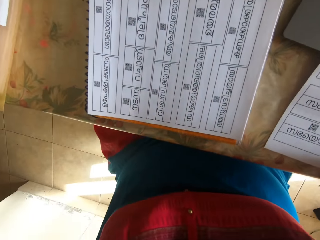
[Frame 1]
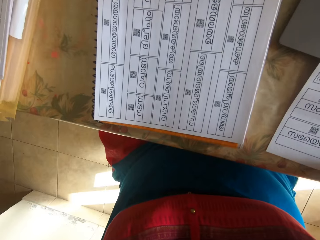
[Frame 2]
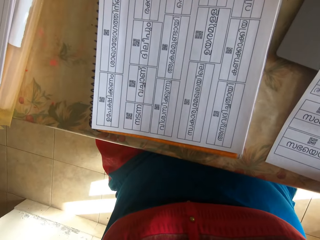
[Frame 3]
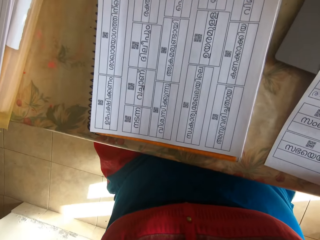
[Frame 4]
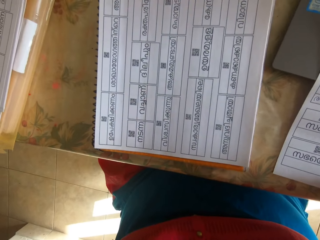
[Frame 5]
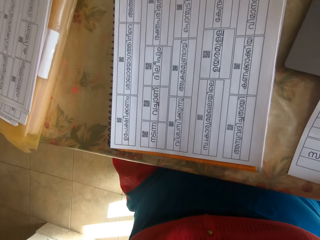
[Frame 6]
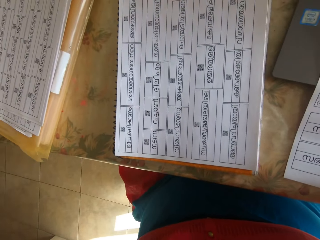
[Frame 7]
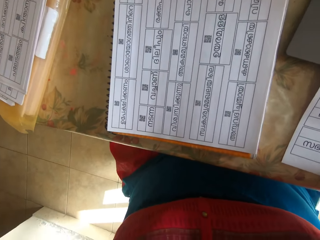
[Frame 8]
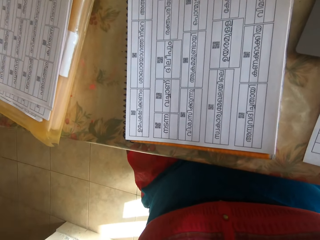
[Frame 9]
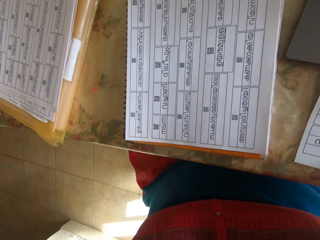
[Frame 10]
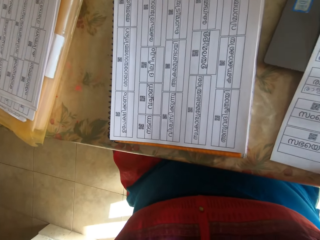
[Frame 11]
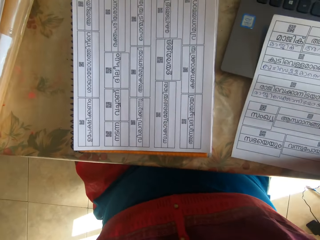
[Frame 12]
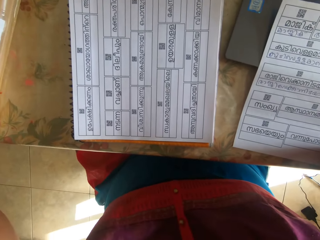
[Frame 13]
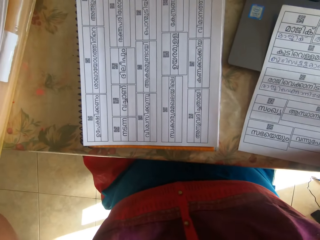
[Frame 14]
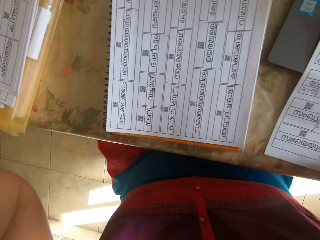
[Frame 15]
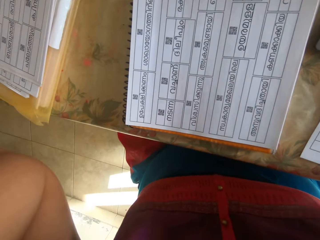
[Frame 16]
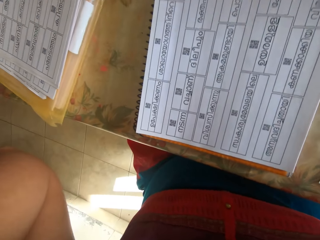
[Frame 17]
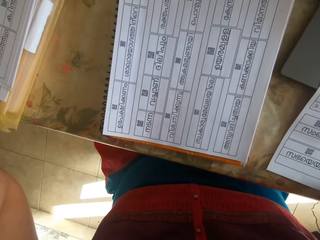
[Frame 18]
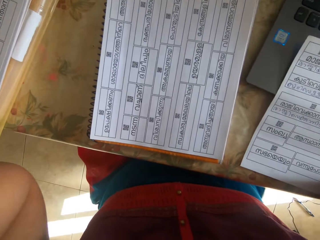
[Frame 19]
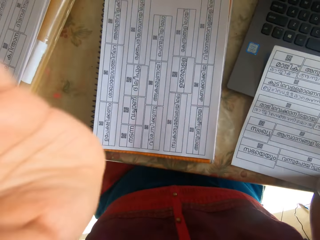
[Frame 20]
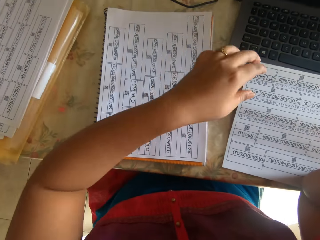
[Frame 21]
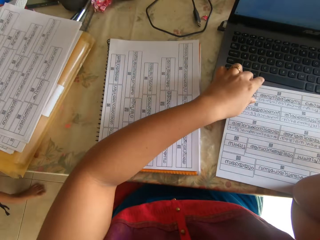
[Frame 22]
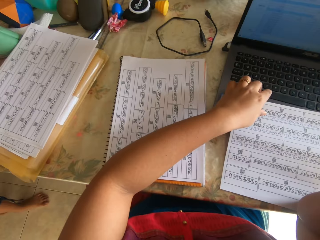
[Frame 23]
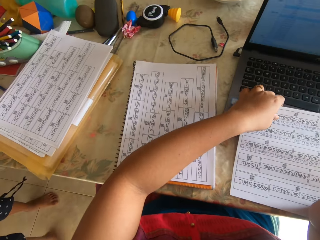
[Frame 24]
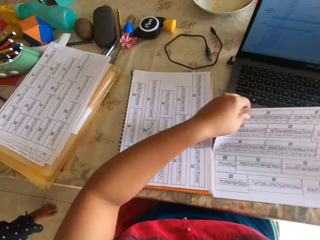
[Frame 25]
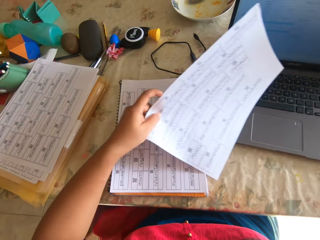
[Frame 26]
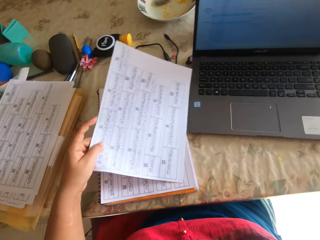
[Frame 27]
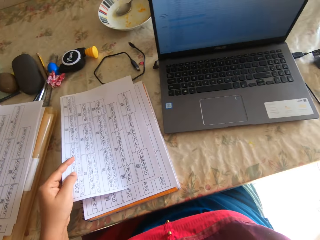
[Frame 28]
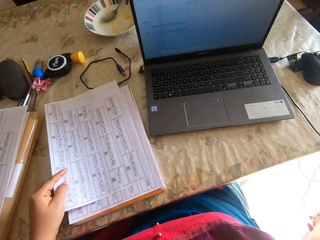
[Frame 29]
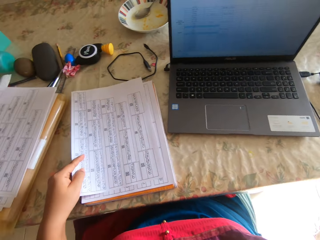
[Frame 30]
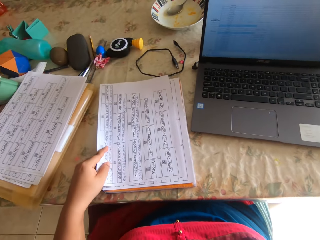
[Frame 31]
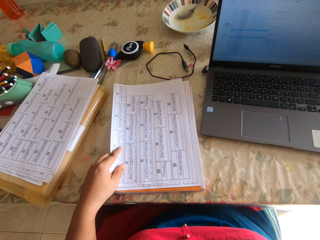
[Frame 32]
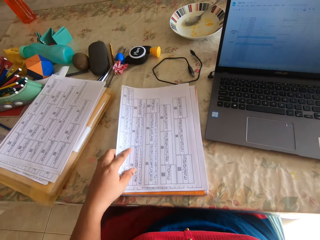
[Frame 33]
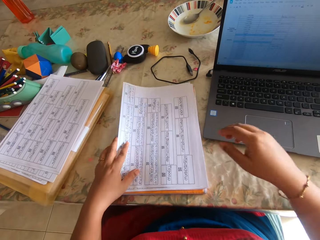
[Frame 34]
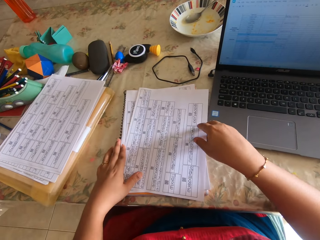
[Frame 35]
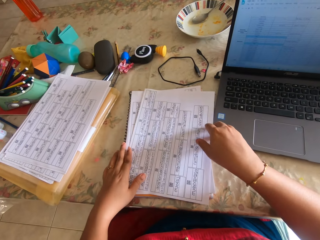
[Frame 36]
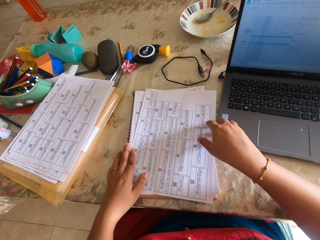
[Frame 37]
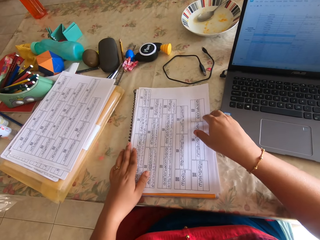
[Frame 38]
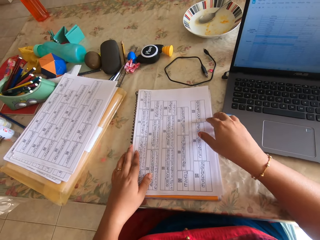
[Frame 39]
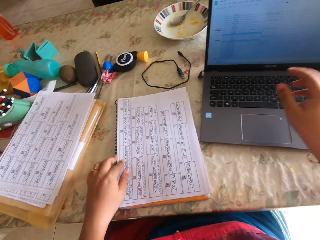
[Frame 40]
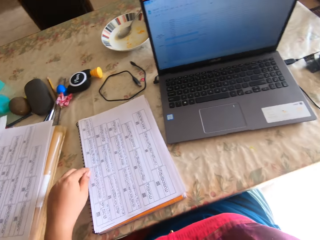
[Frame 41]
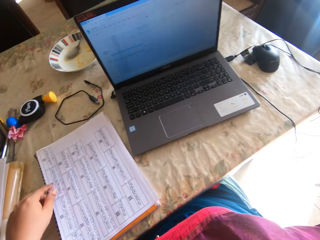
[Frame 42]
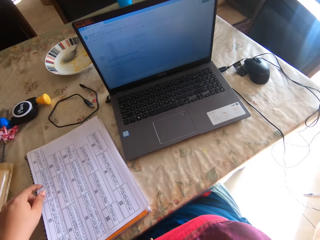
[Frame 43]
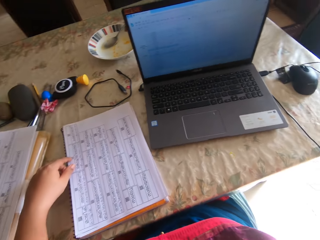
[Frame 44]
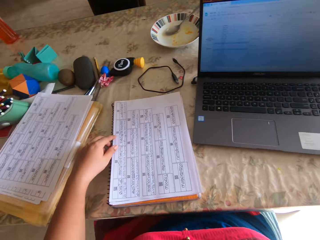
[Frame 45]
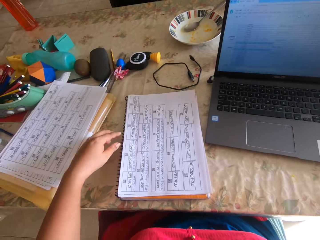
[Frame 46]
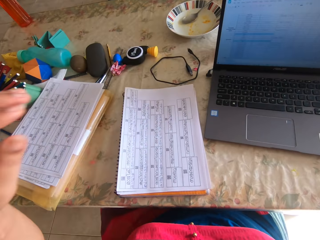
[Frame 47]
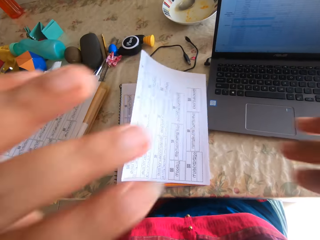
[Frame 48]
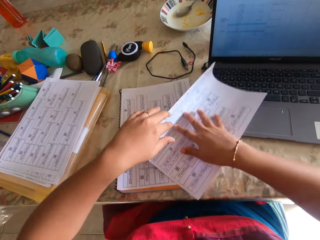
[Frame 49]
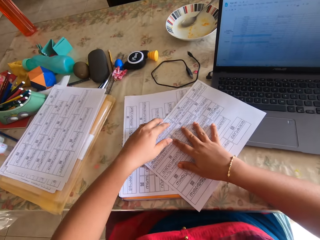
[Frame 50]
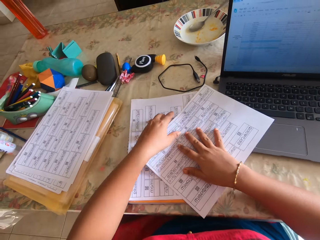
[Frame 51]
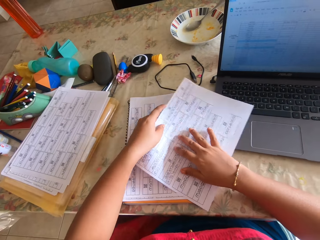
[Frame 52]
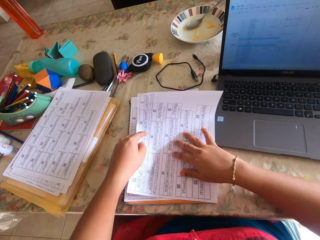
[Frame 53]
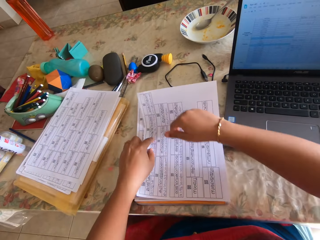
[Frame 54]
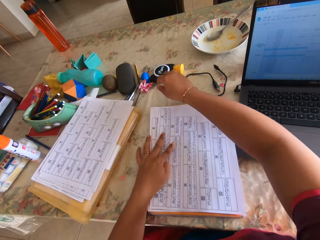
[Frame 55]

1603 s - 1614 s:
The camera wearer picks up the sheet of paper. They drop the sheet of paper on the table. They touch the sheet of paper.

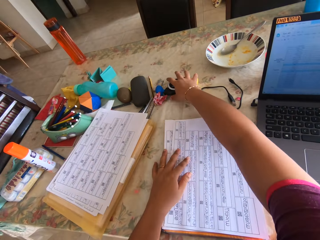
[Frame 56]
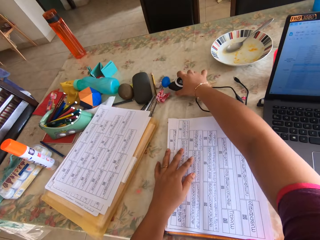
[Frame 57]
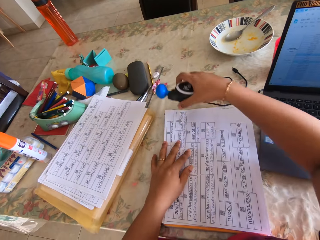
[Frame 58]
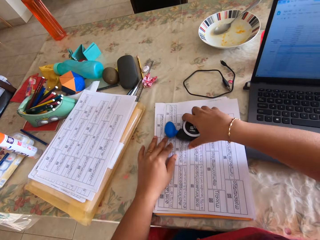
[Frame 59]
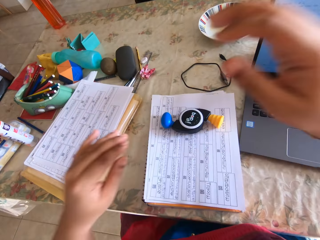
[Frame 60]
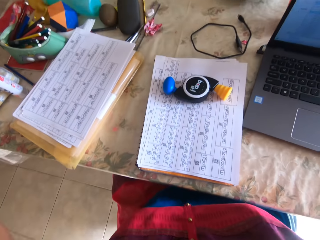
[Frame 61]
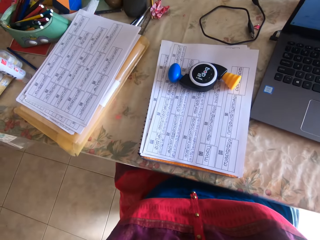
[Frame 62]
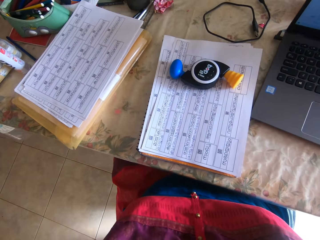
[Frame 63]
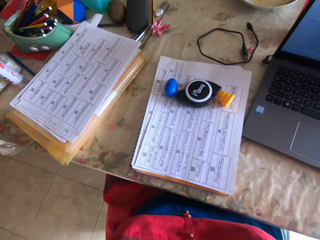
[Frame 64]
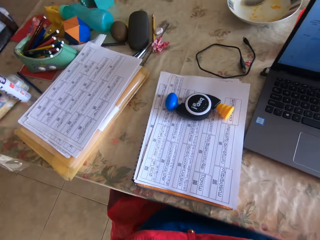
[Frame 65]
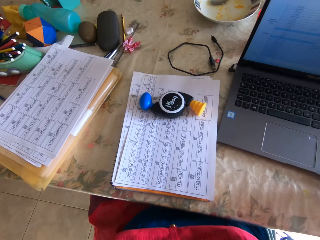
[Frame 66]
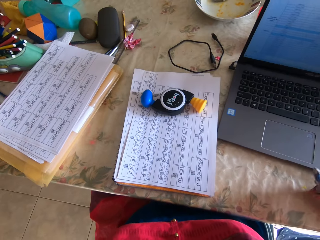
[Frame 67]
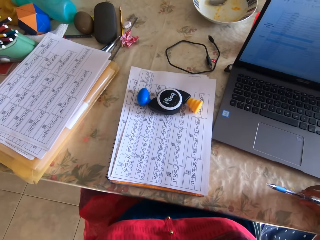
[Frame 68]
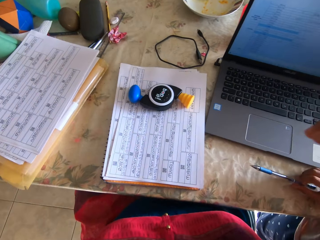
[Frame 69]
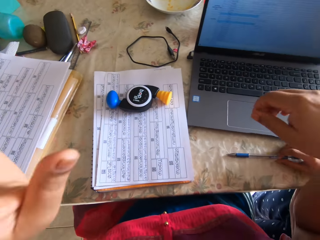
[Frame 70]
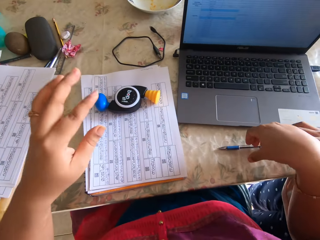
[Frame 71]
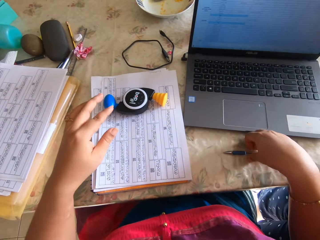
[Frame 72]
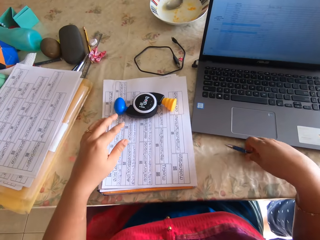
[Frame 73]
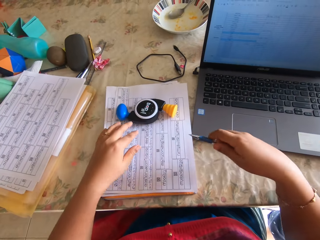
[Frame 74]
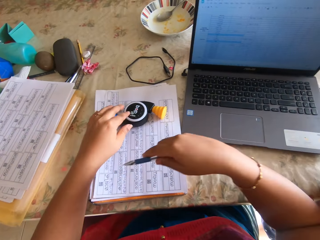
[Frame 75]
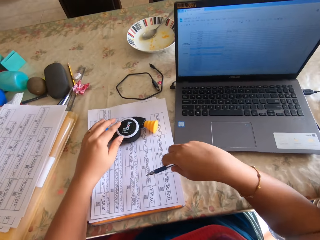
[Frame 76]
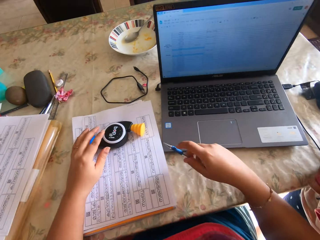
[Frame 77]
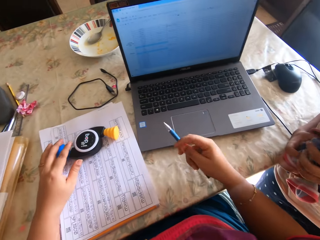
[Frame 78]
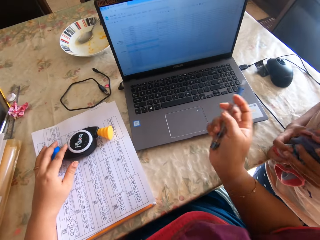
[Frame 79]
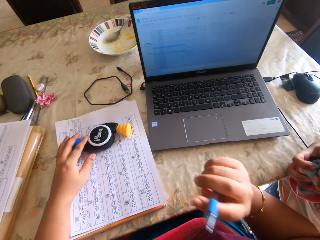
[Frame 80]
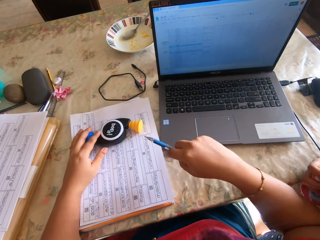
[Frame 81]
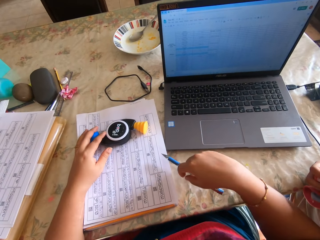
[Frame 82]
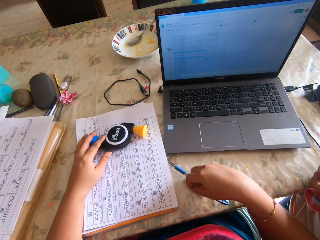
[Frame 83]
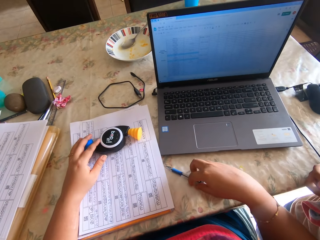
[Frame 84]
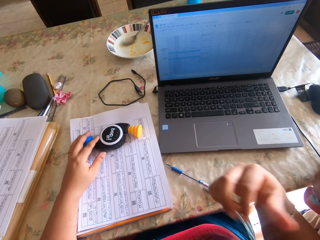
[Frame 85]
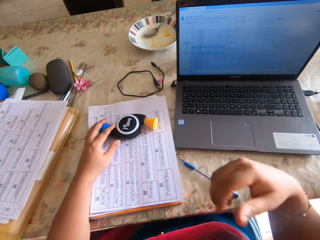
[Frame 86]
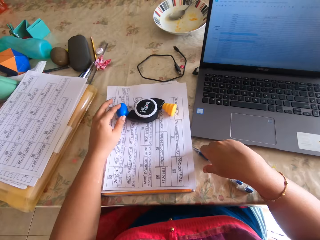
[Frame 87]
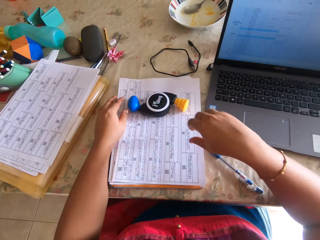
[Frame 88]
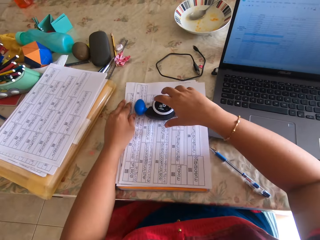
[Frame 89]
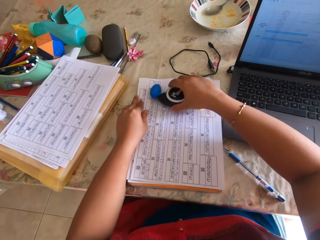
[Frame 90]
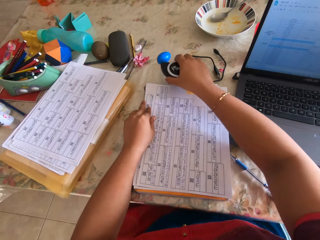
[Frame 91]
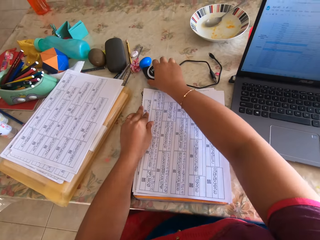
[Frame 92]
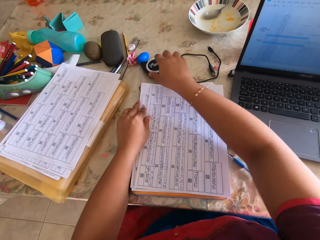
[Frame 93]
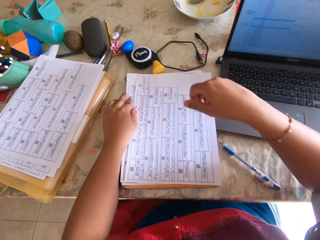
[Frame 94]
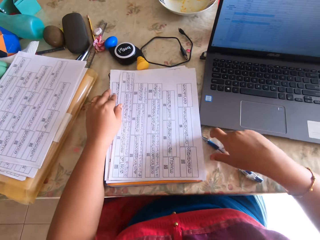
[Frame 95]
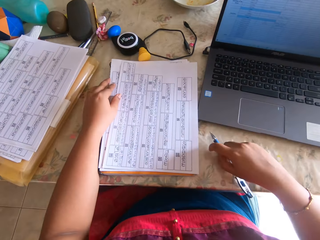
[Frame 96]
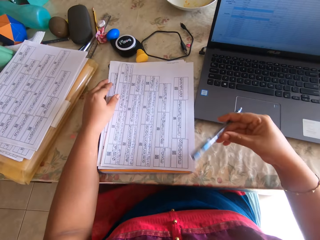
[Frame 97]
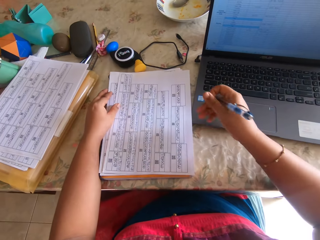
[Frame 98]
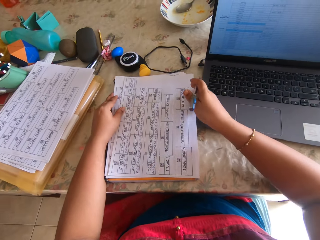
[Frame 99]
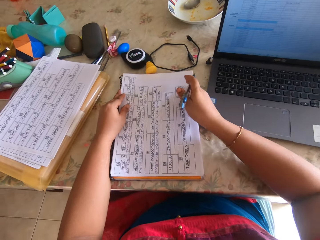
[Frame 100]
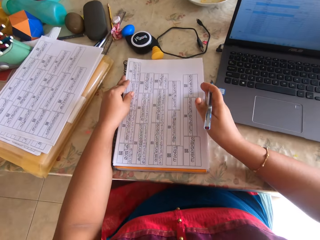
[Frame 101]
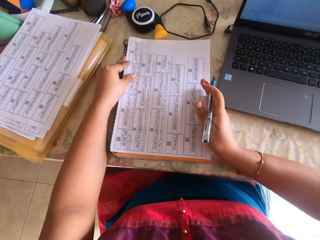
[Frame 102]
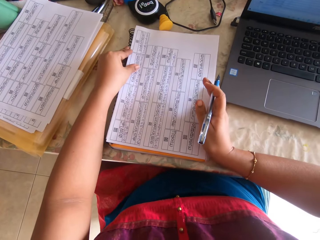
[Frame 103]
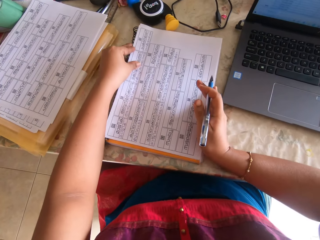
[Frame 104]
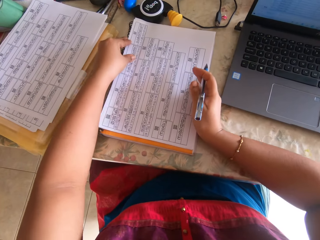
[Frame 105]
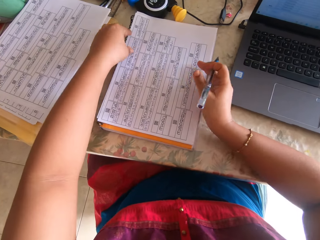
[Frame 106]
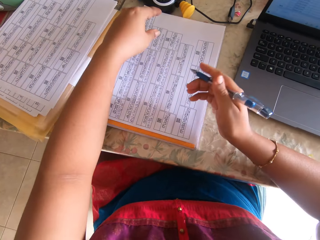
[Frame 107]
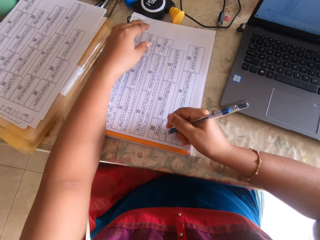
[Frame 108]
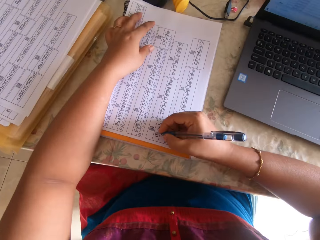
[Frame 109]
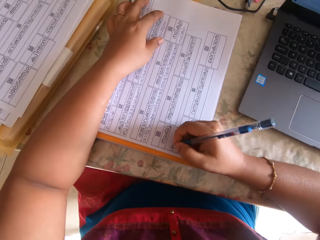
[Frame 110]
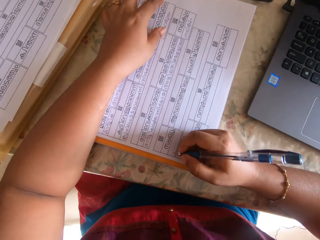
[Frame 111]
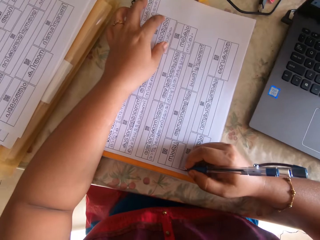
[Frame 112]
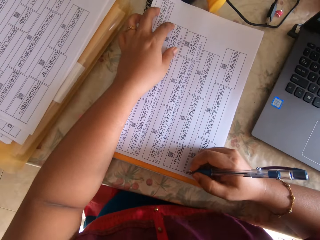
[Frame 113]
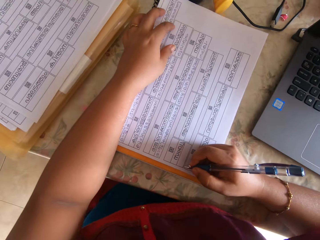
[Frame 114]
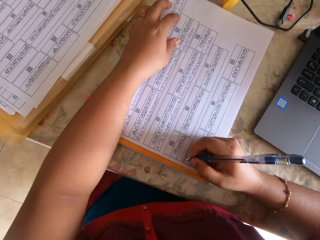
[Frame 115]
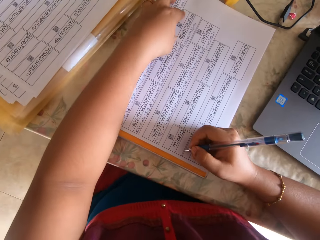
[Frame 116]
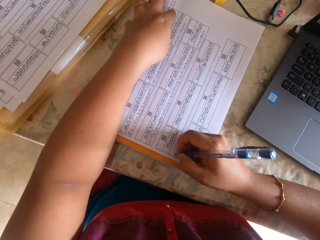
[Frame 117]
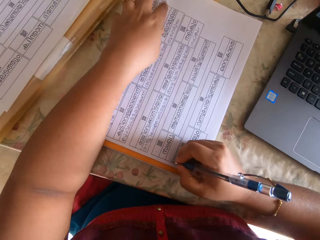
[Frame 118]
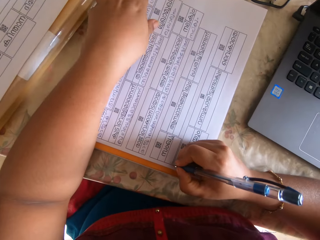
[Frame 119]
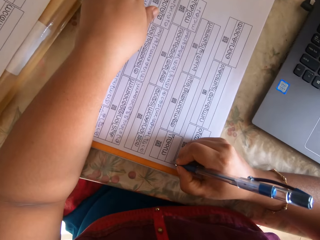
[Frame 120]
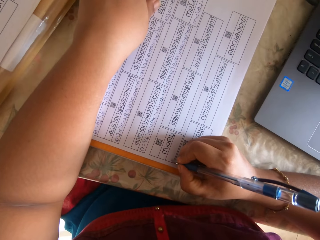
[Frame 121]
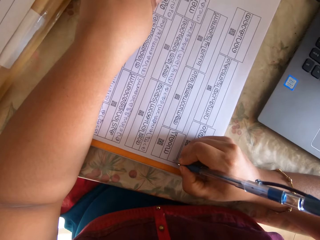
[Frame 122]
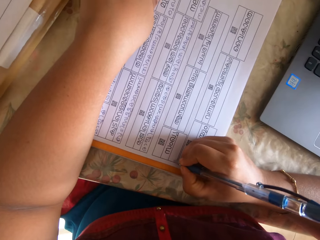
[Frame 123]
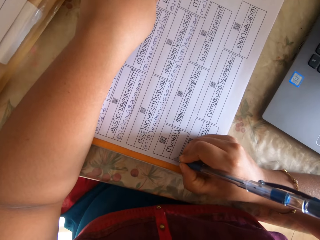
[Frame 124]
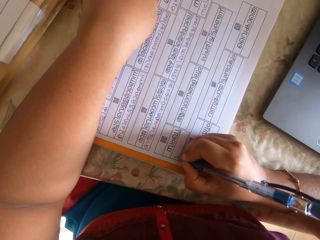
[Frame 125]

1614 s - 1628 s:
The camera wearer picks up a toy from the table with her right hand. She places the toy on the paper with her right hand. She adjusts the camera. She interacts with a boy. She picks up the pen from the table with her right hand. She interacts with another boy. She drops the pen on the table with her right hand. She moves the toy on the paper to the table with her right hand. She picks up the pen on the table with her right hand. She adjusts the paper on the table with both hands. She writes on the paper on the table with the pen in her right hand.
